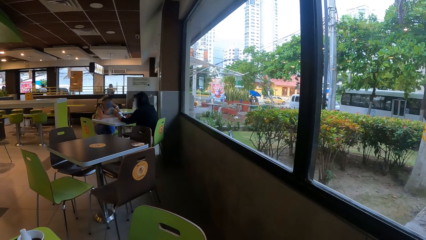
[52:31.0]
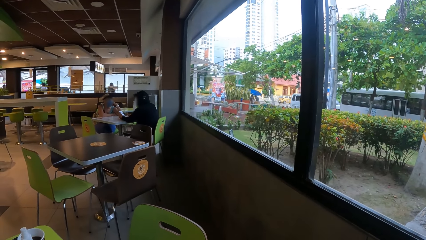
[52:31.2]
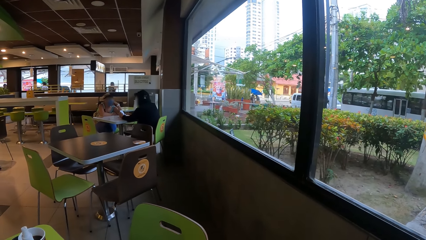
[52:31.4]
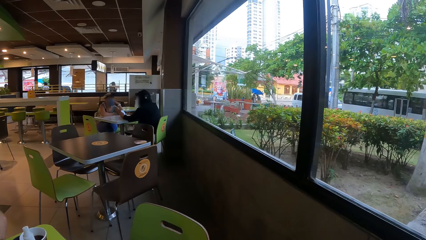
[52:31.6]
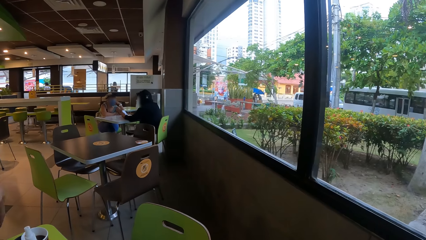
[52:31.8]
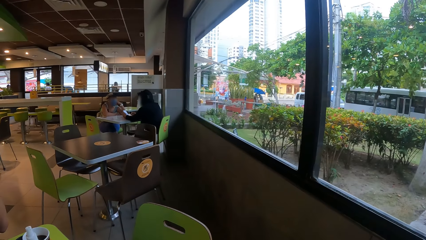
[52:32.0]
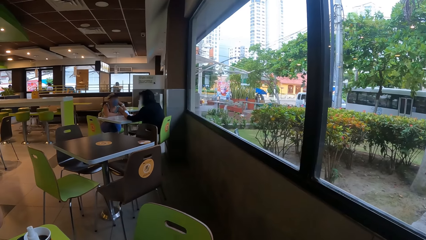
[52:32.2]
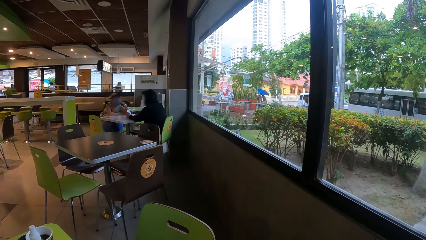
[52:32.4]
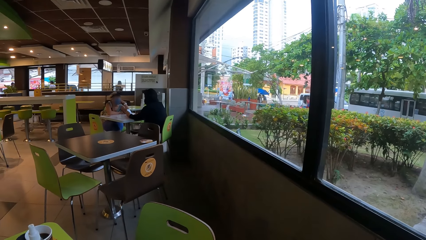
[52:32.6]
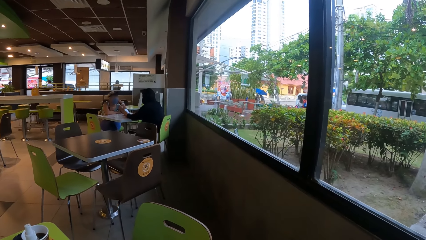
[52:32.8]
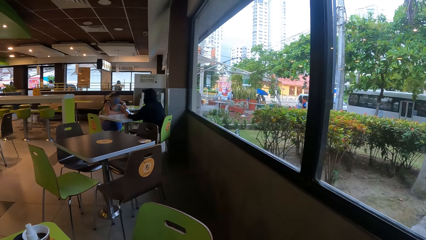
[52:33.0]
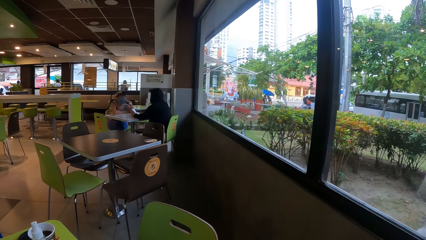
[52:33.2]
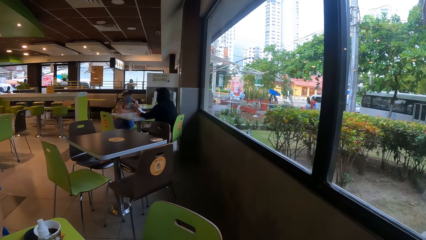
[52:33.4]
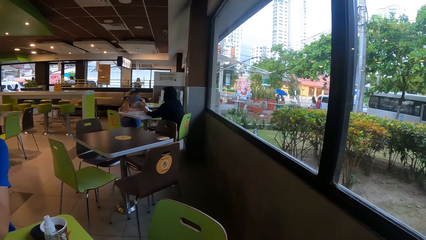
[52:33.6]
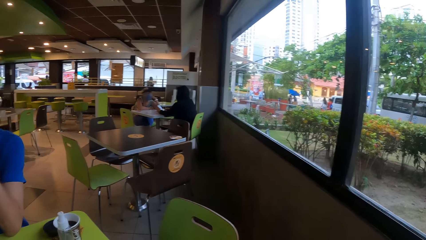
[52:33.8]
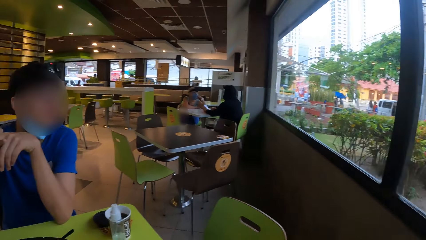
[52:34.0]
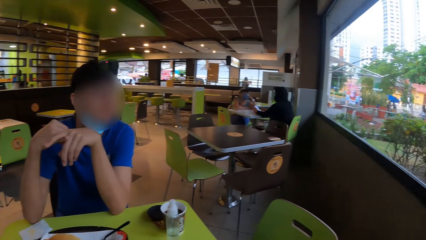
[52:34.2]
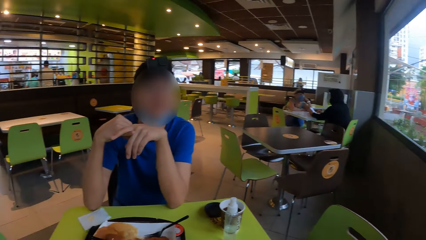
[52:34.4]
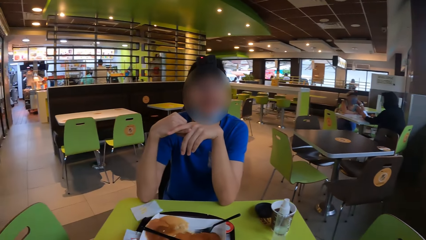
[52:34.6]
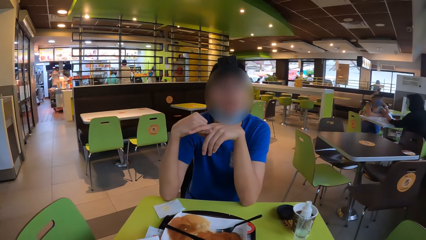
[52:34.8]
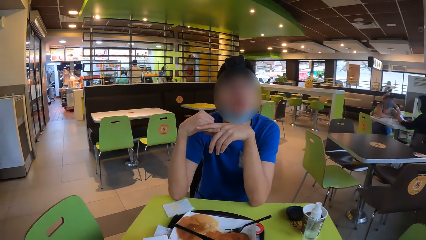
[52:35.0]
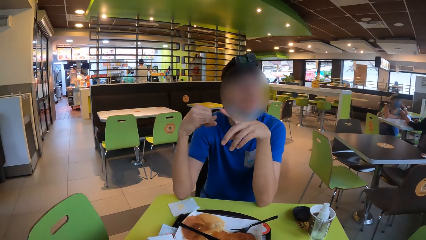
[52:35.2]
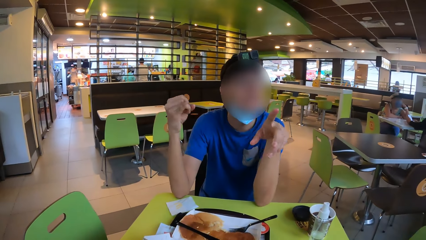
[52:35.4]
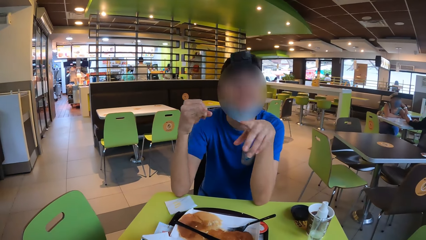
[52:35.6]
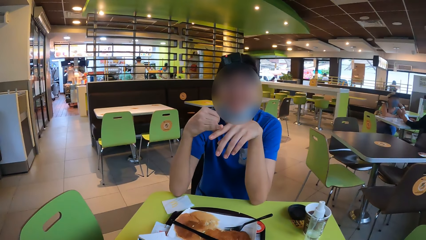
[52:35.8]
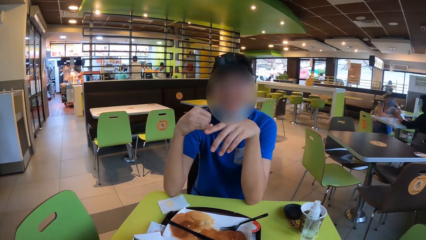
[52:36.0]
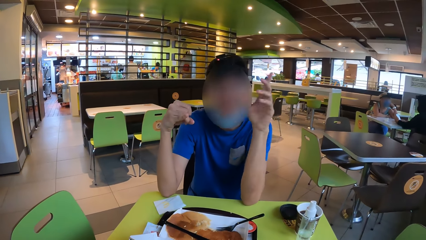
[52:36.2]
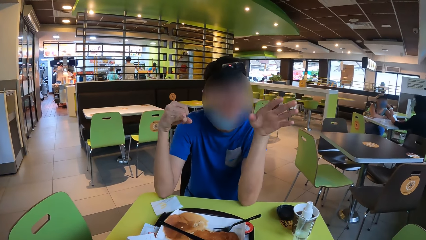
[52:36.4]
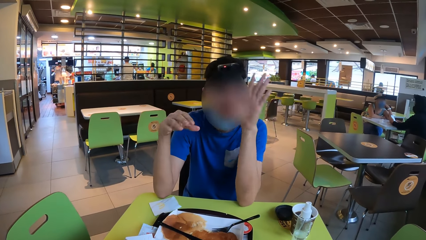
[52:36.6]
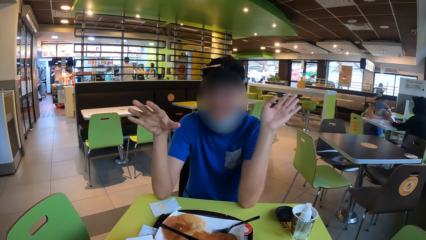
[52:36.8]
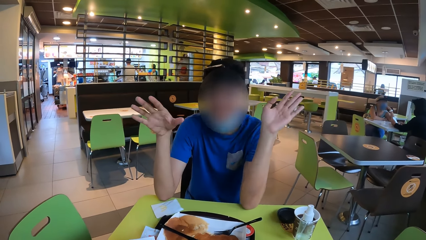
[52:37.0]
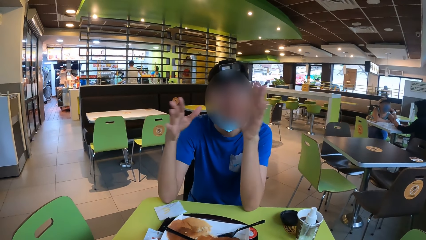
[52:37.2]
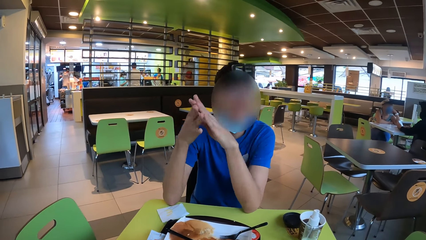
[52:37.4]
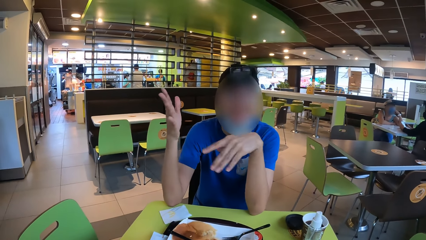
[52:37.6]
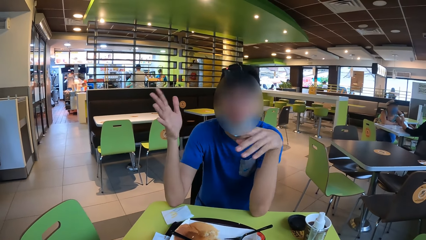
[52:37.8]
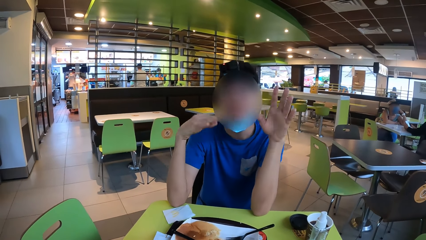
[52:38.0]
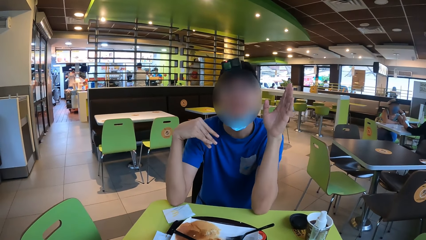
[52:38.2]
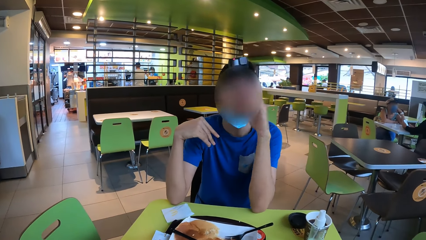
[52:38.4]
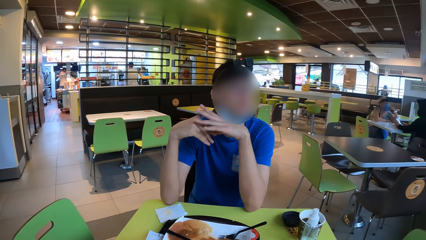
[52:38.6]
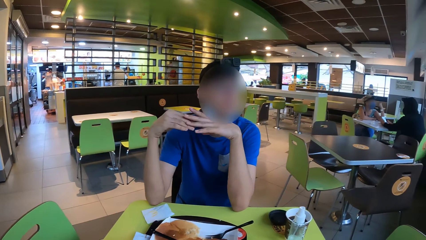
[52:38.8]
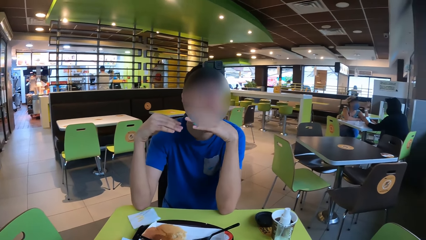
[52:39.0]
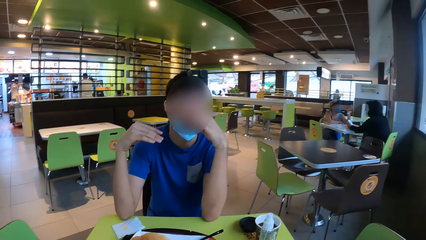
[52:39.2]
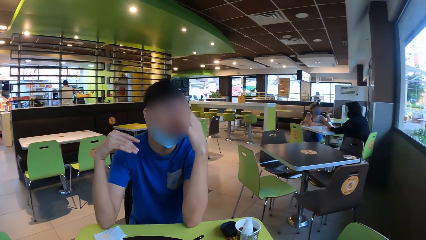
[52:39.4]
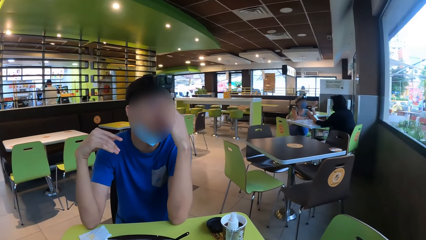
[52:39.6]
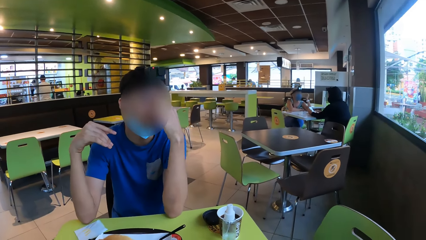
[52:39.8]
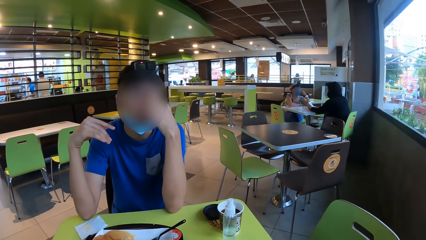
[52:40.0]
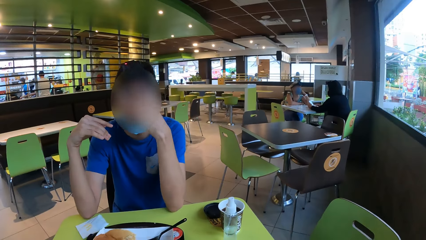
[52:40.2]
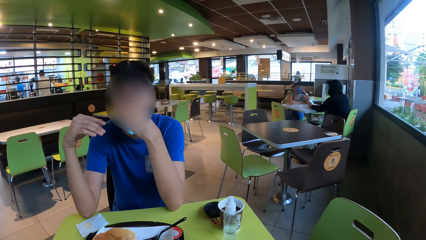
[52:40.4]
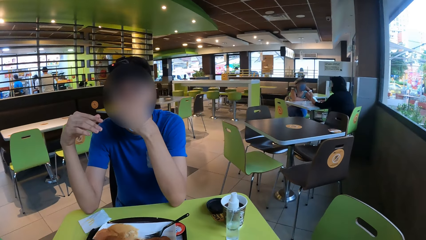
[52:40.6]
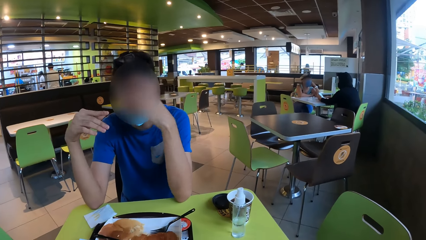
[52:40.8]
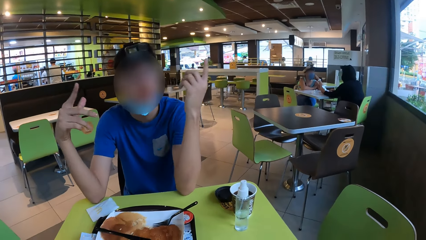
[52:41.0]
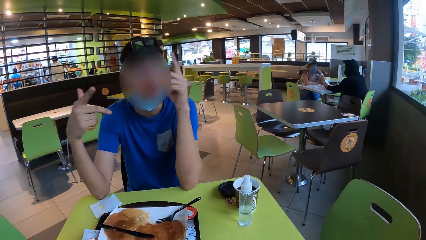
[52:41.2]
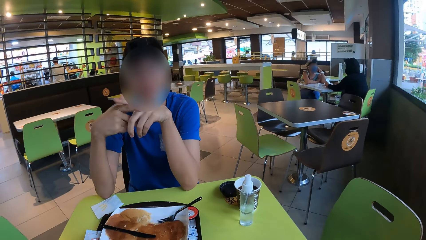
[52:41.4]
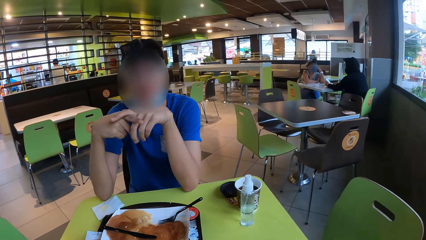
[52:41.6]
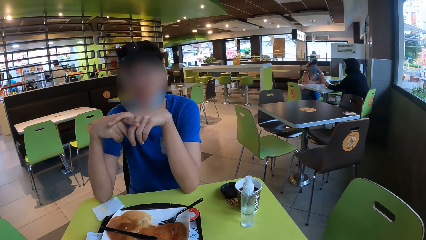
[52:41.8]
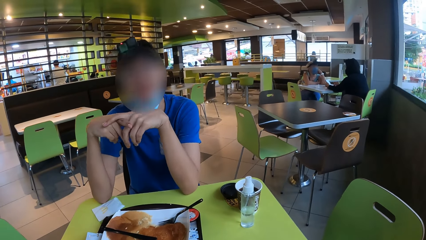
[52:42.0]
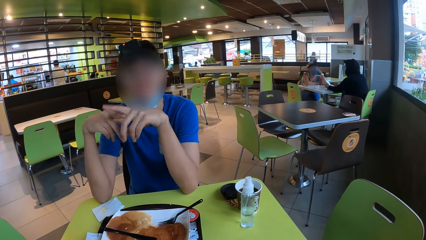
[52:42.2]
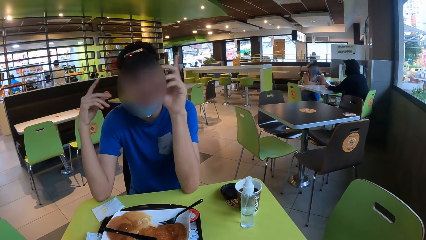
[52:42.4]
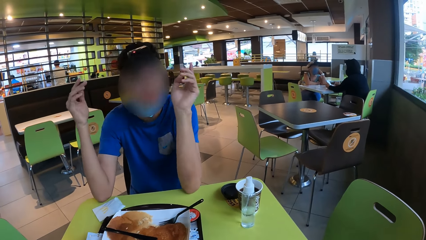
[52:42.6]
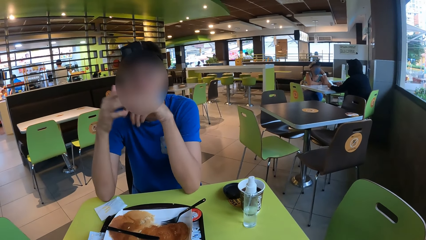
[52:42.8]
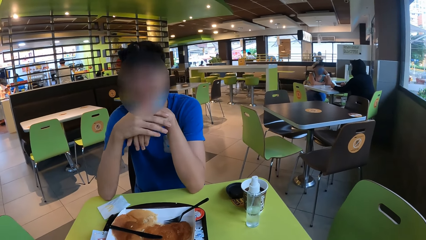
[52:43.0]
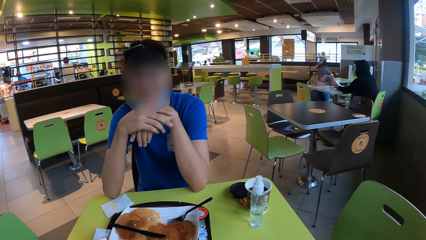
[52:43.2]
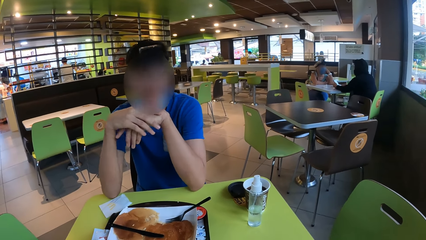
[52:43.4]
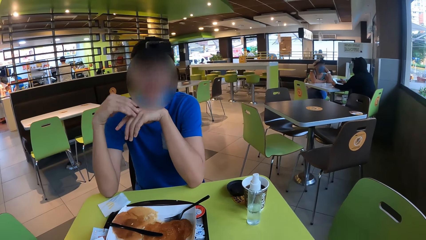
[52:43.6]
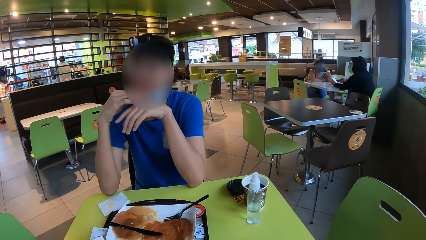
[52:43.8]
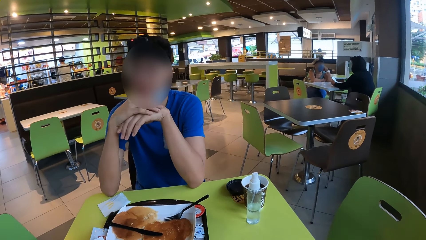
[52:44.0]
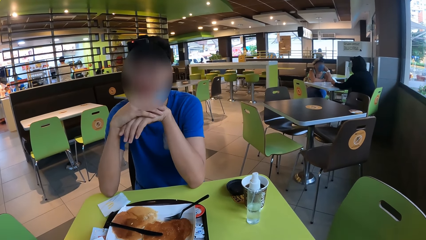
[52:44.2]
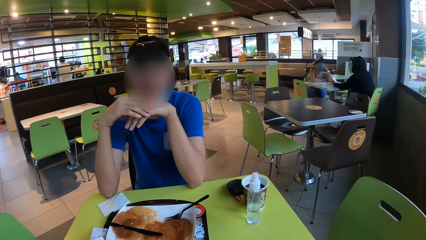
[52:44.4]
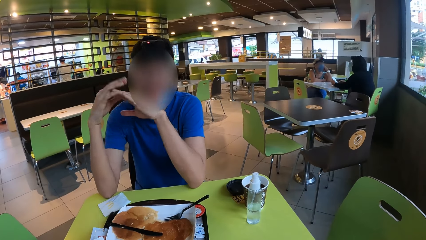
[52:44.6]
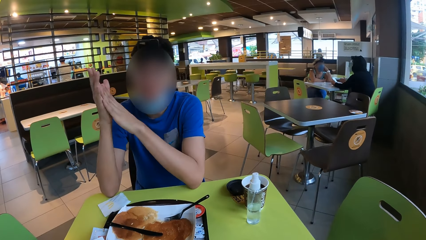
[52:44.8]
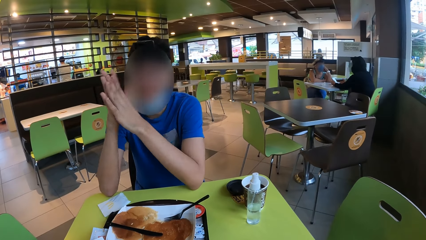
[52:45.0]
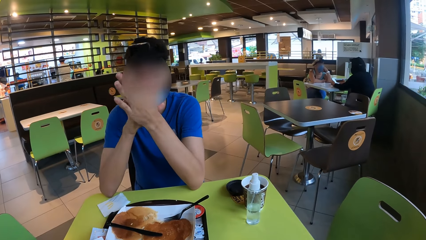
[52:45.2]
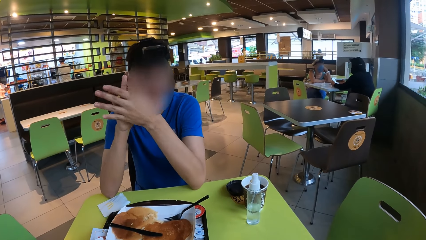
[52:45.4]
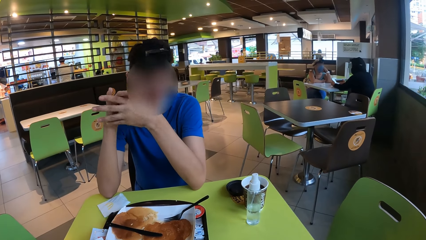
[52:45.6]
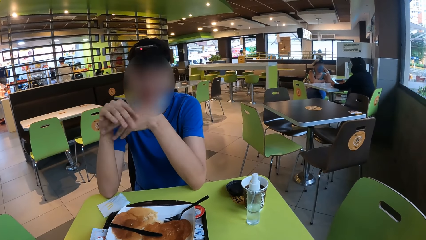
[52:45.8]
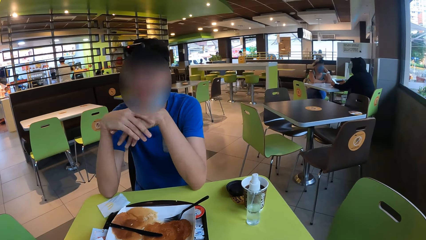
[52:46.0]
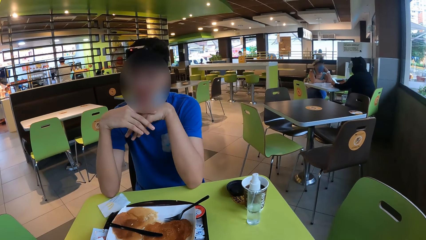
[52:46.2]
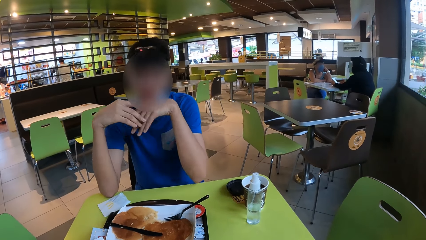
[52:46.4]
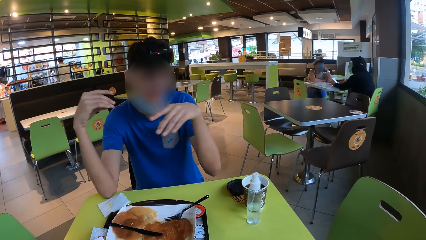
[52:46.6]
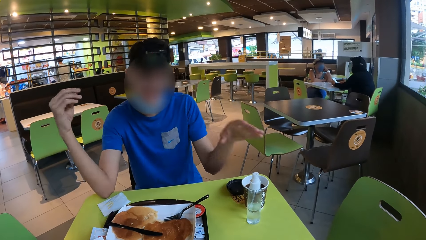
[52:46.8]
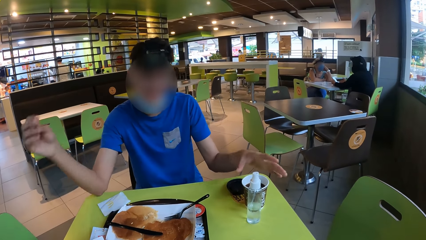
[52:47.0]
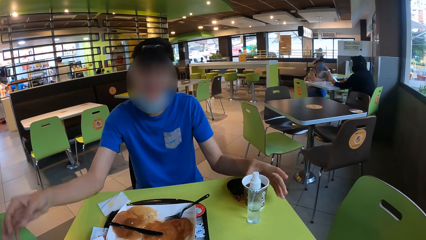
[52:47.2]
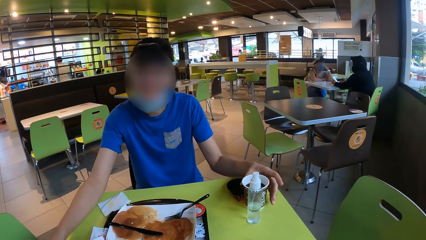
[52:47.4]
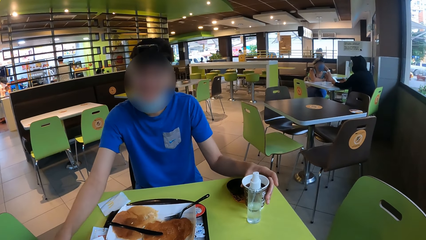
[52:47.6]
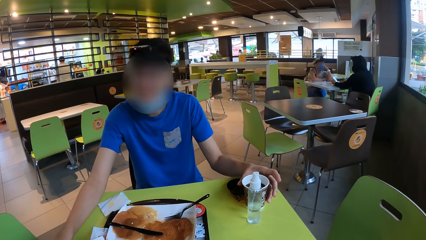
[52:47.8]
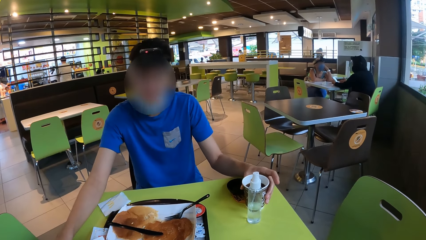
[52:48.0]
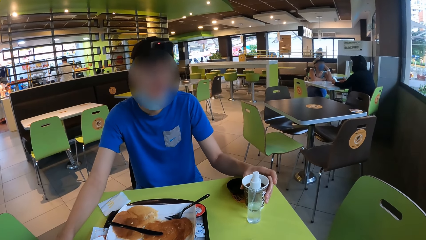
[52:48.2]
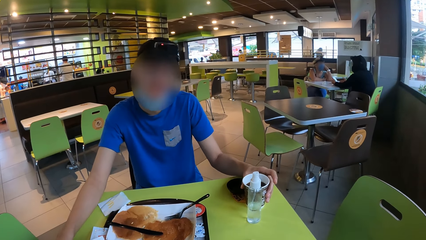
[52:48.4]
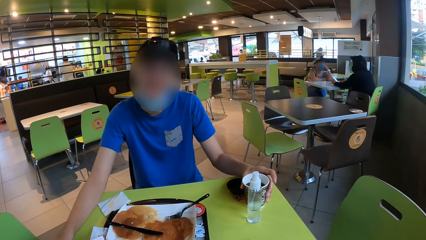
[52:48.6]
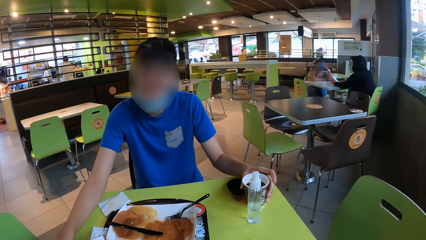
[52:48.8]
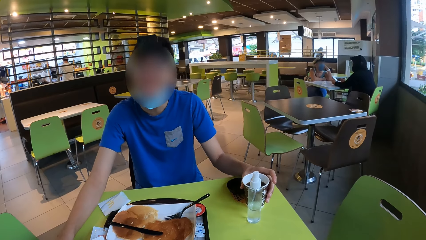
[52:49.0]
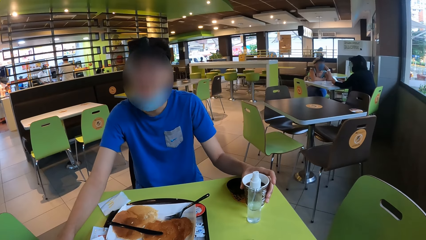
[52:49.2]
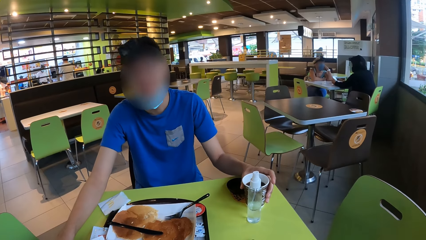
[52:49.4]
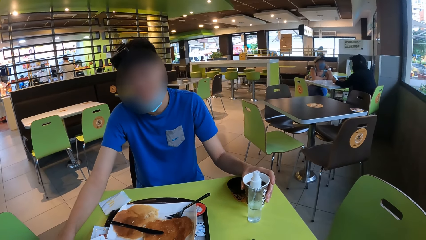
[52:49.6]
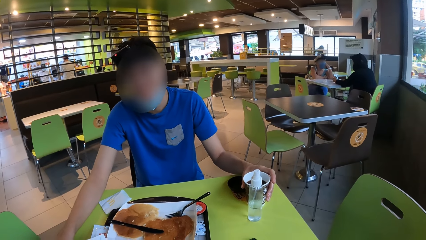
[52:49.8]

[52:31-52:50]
A man holds a tumbler.
